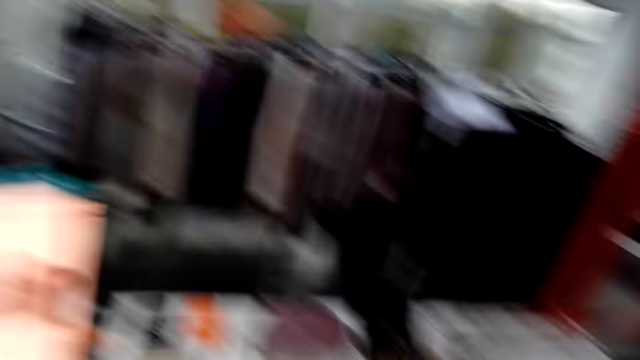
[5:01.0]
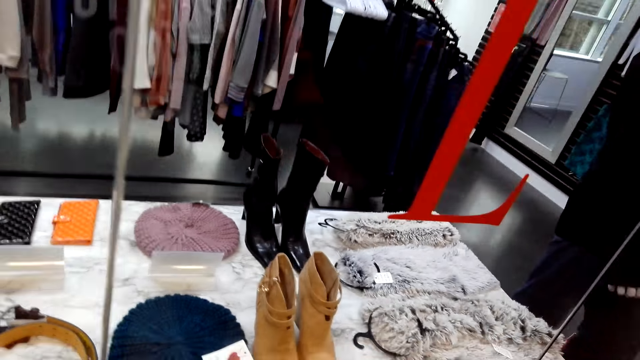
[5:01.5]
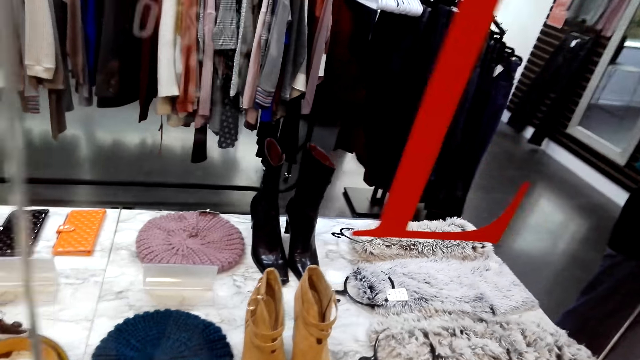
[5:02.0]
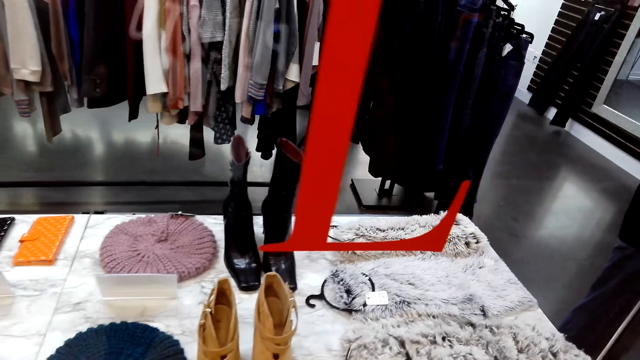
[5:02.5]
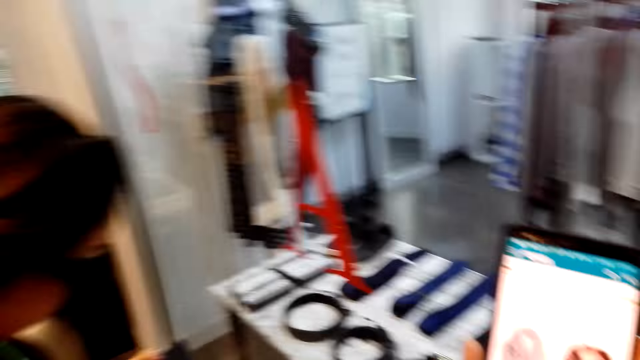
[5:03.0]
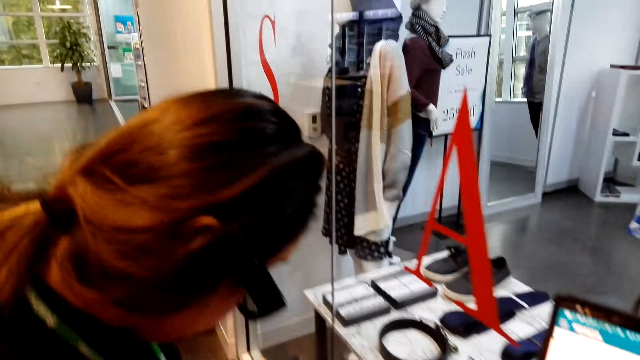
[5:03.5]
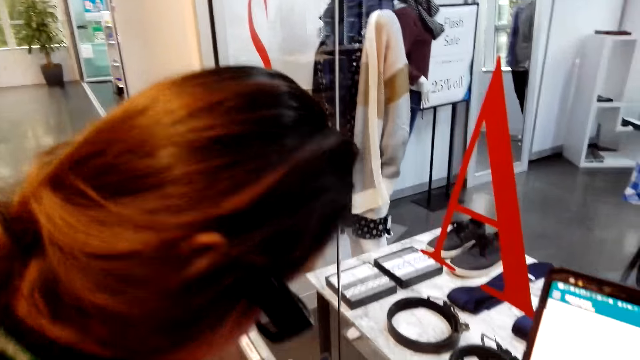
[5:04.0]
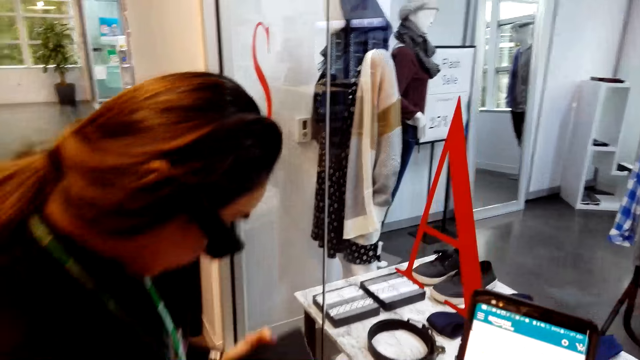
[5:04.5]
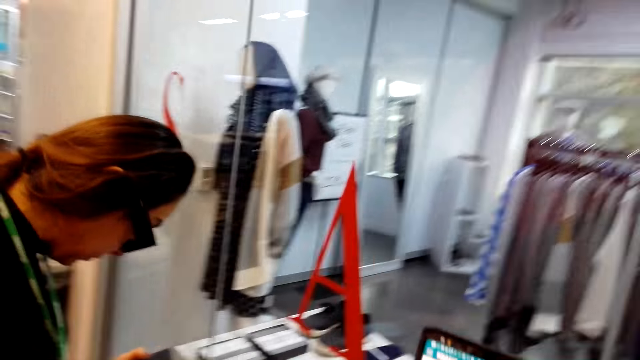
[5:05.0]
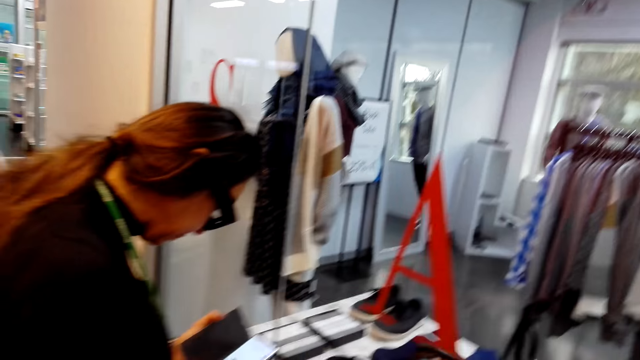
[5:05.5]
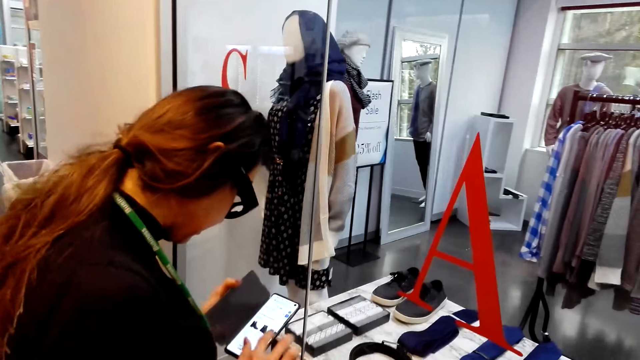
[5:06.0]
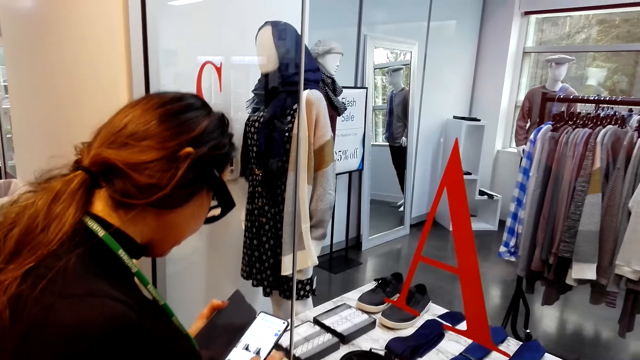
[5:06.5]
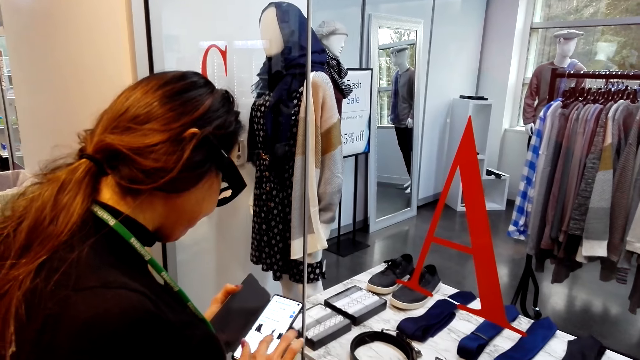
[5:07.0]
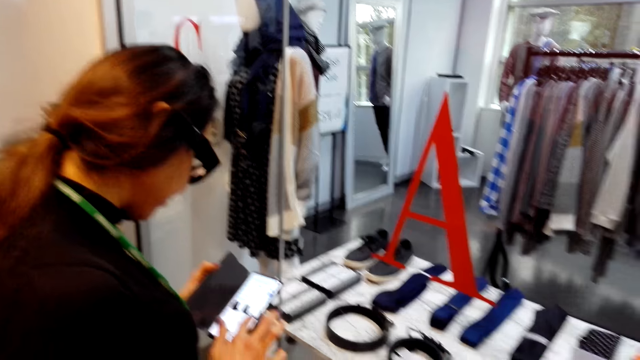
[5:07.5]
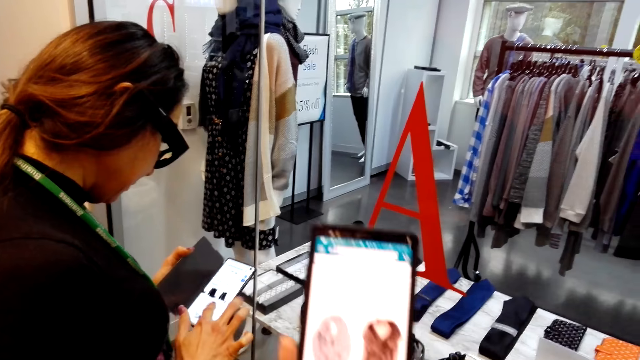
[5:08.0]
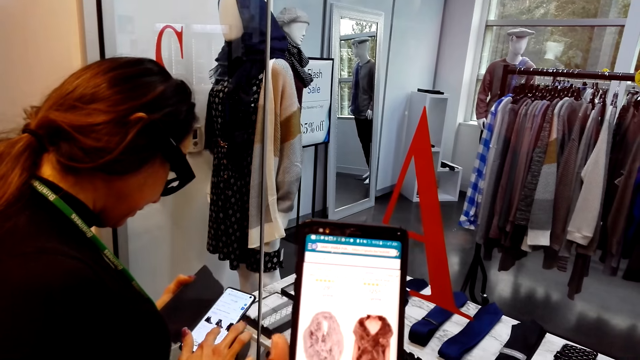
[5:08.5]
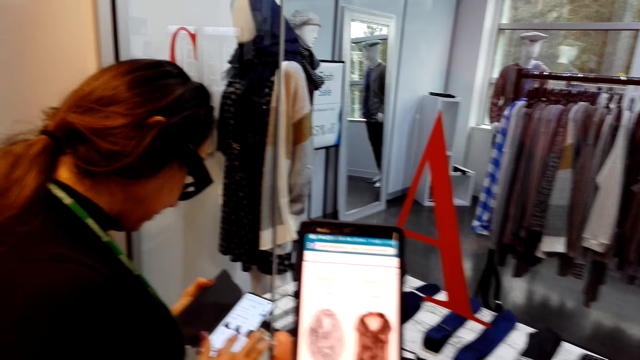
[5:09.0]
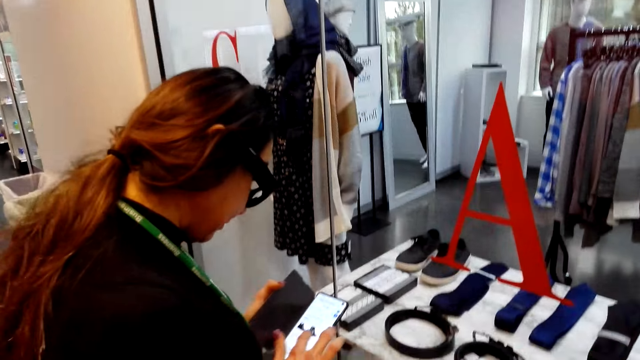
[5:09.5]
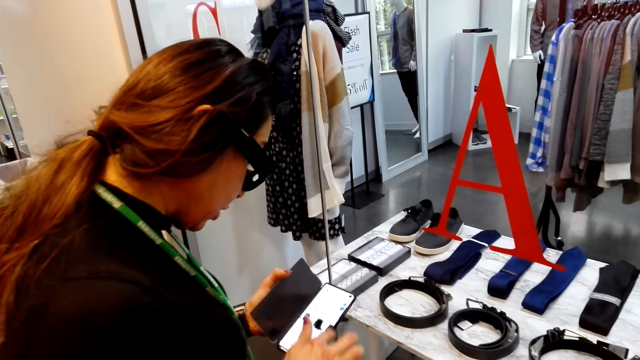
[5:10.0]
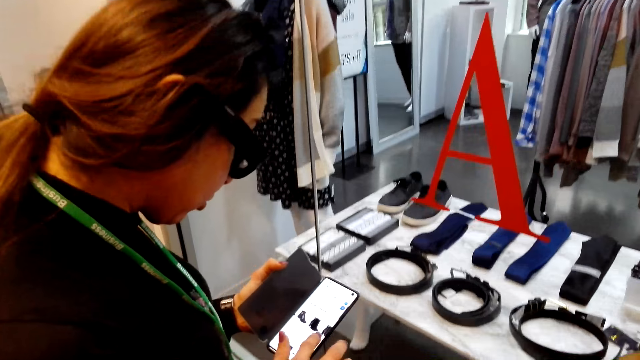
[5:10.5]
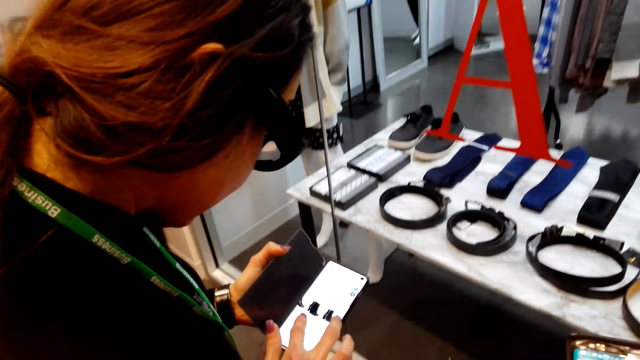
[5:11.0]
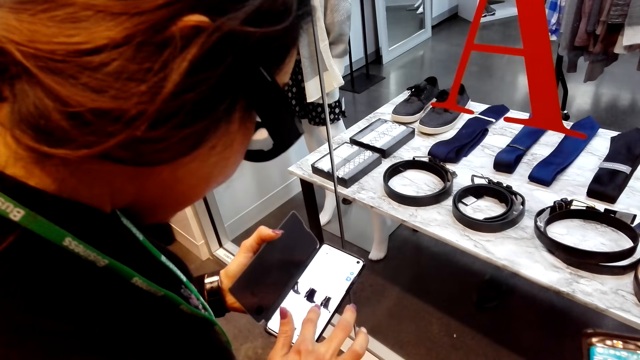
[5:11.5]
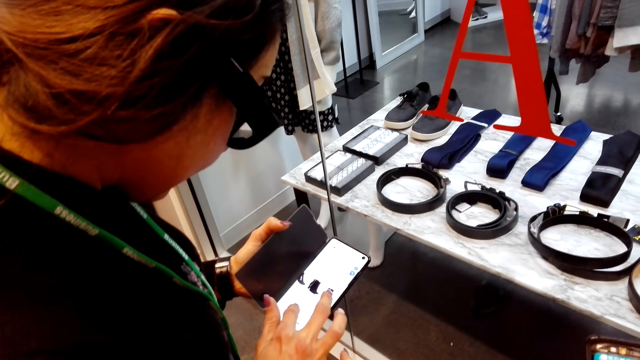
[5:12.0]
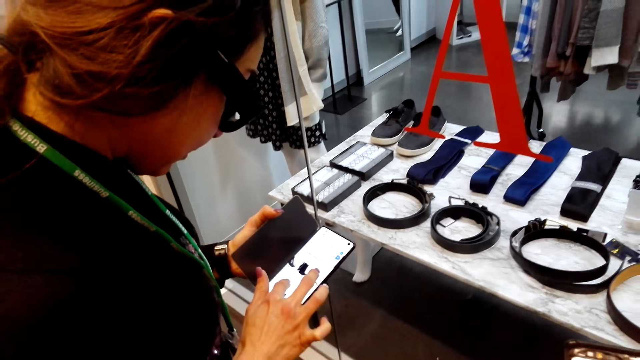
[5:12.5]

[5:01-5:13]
The camera wearer looks at the boots. They look at a woman. They hold a phone in a store. The woman looks at her phone and stands in the store. The woman swipes on her phone's screen in the store. The camera wearer holds the phone up in the store. They look at the phone and lower the phone. The woman swipes on her phone's screen, talks to the camera wearer, and looks at her phone.

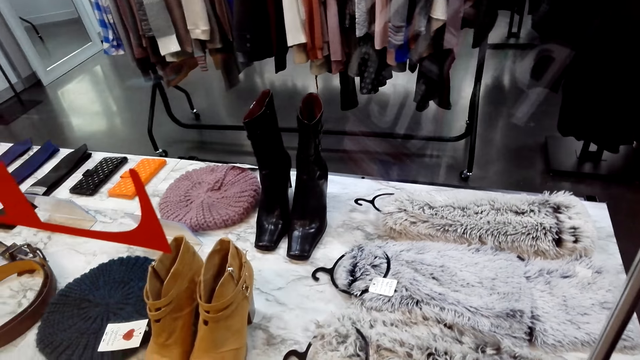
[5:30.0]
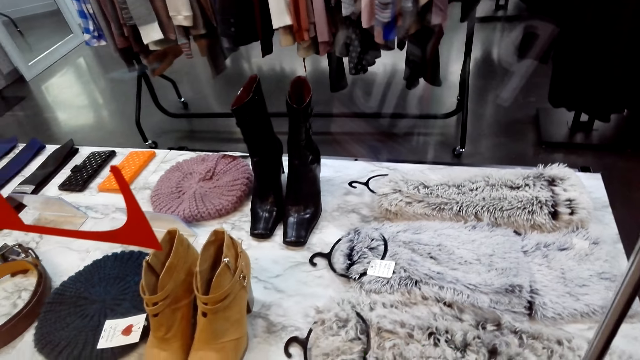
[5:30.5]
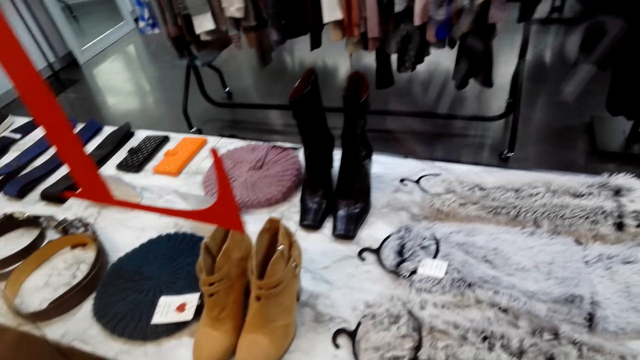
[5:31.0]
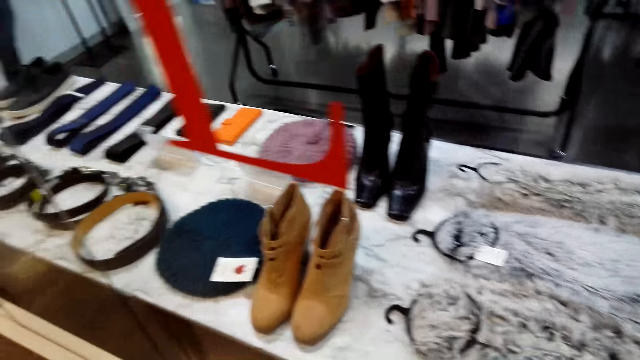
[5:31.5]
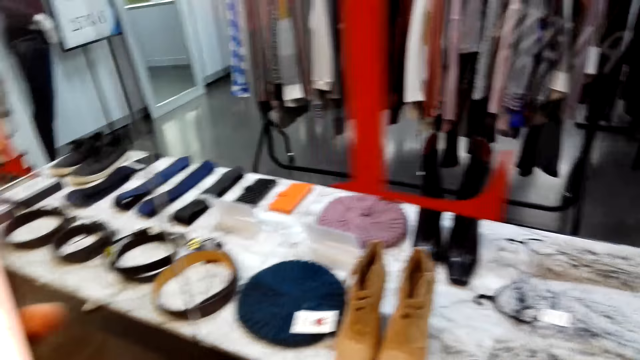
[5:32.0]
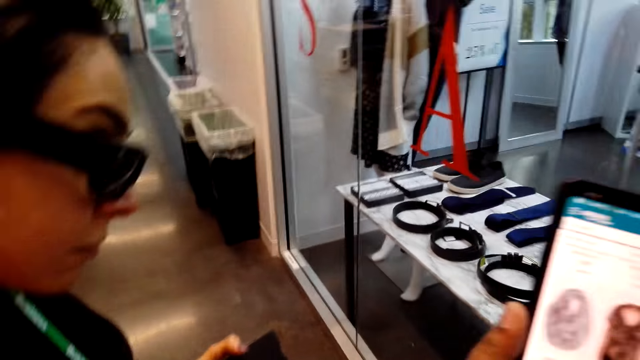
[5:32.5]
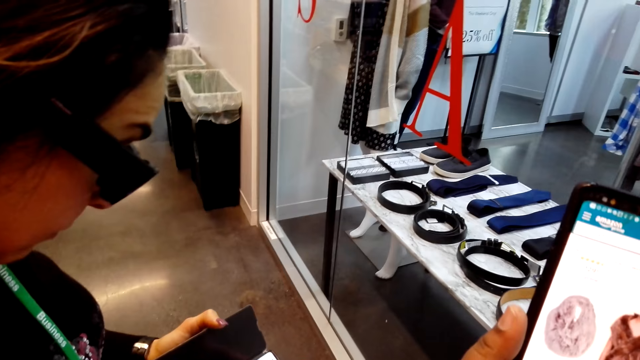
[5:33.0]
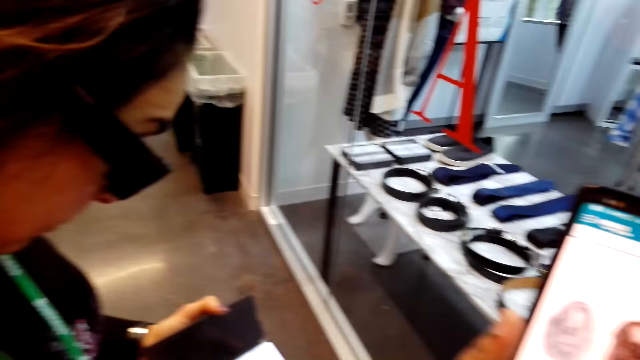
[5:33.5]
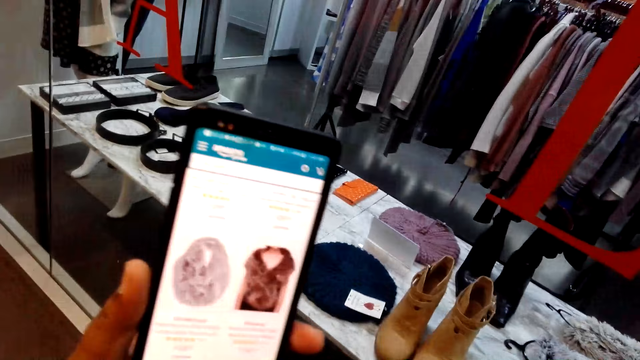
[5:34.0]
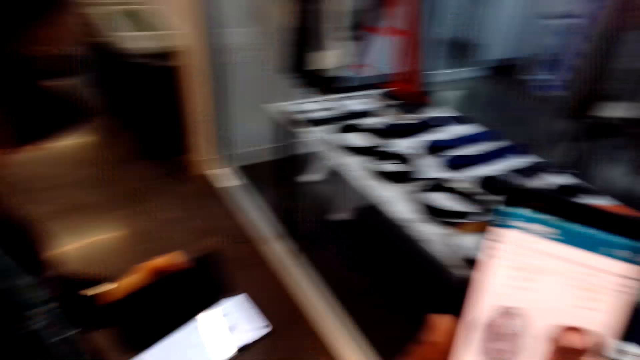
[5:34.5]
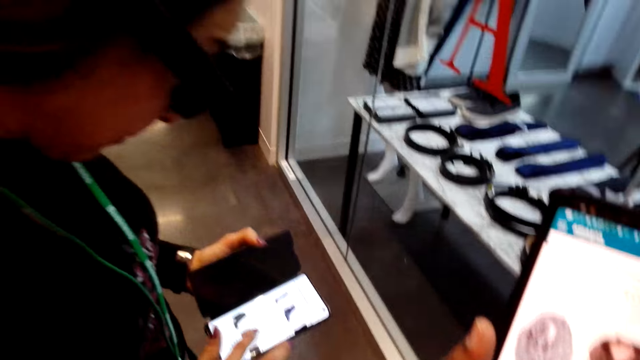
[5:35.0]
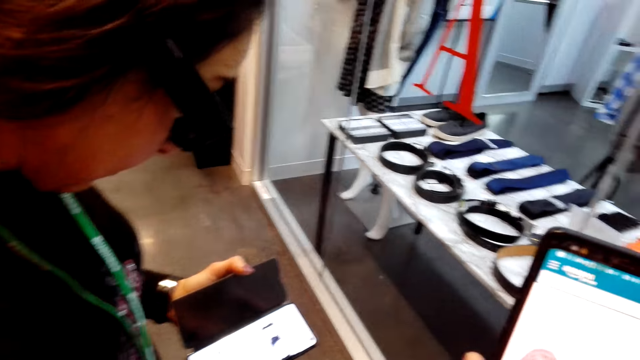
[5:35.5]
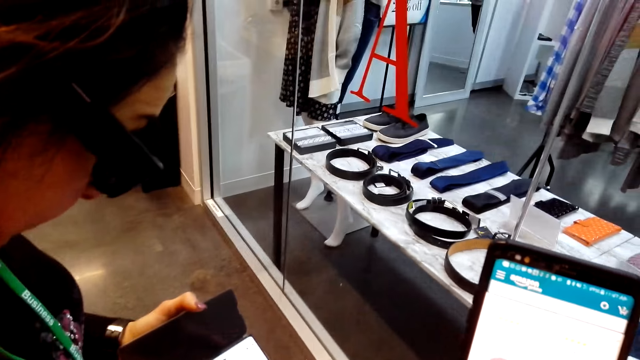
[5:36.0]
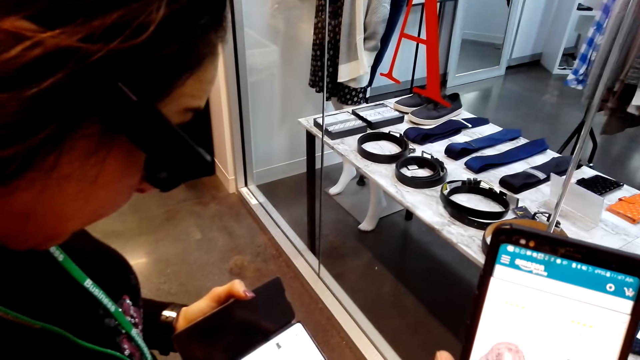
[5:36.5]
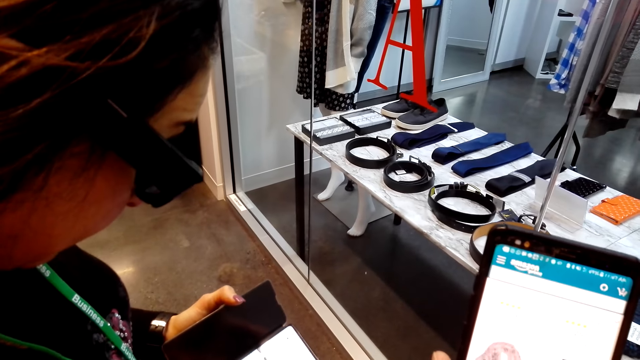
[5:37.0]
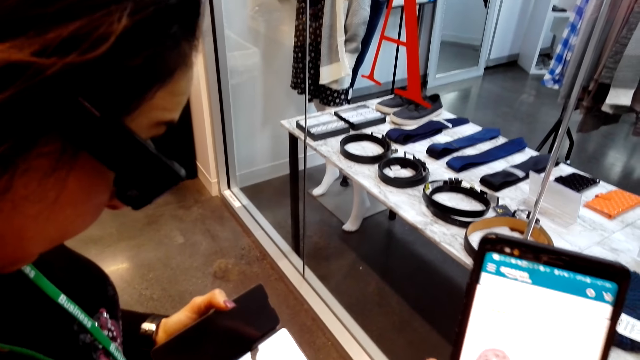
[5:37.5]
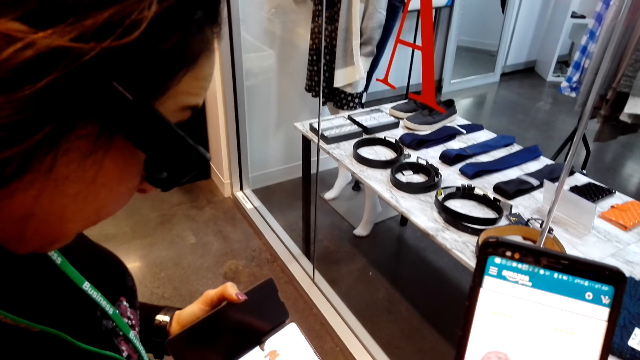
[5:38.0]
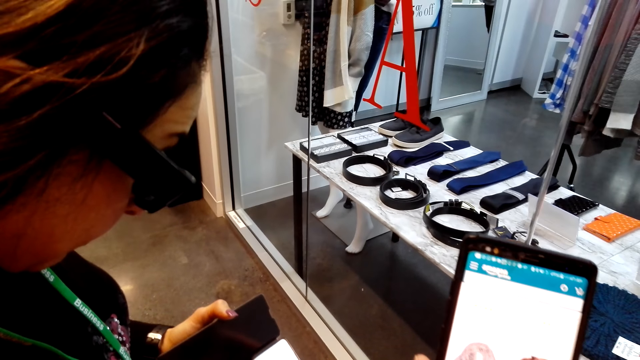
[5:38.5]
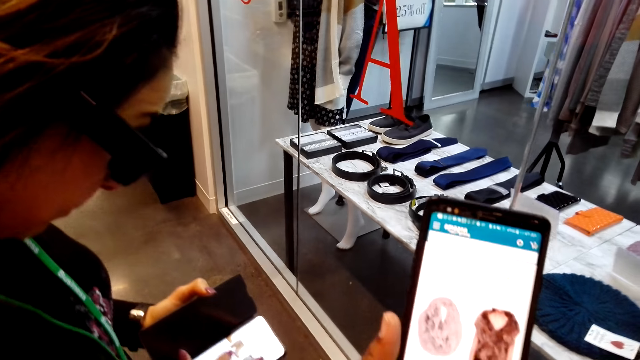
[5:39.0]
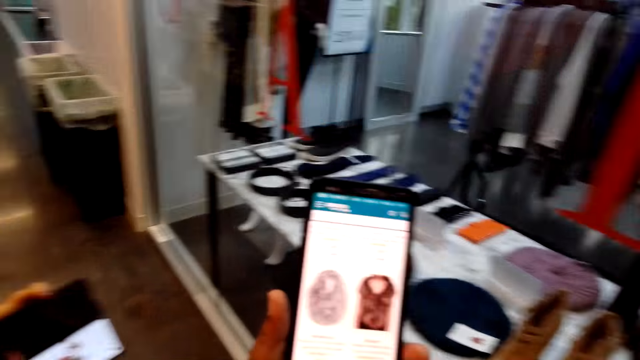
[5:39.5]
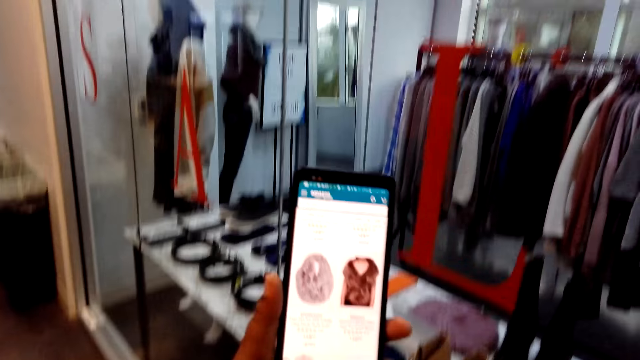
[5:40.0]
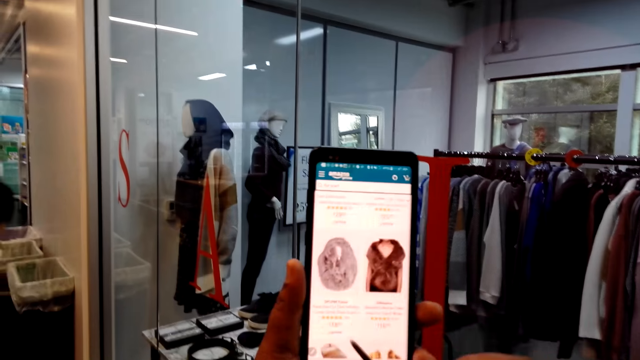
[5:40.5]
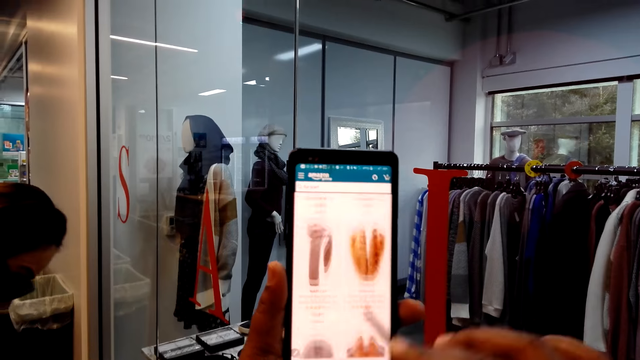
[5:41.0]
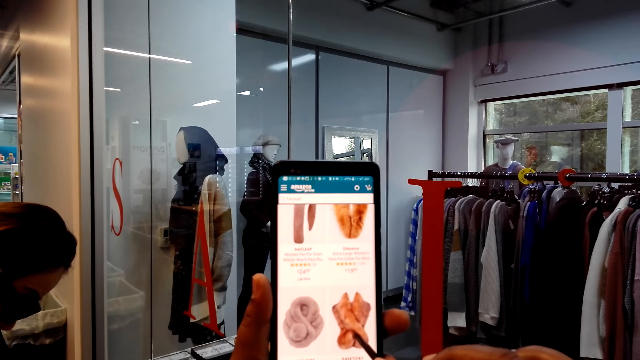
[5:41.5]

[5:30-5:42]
The camera wearer looks at a woman. The woman stands in a store and looks at her phone. The camera wearer holds a phone in the store and looks at the phone. The woman swipes on her phone's screen in the store. The camera wearer holds the phone in the store. They swipe the phone's screen with a stylus pen.
